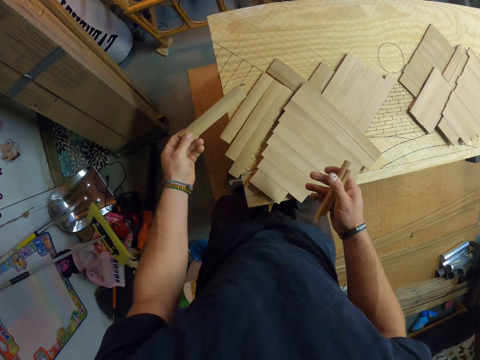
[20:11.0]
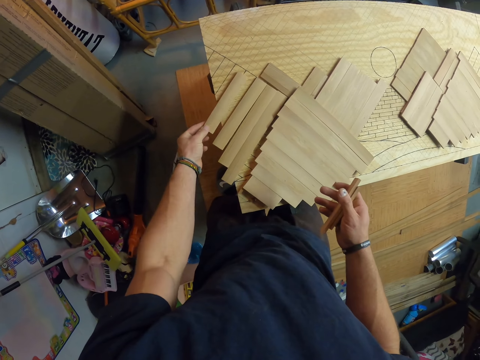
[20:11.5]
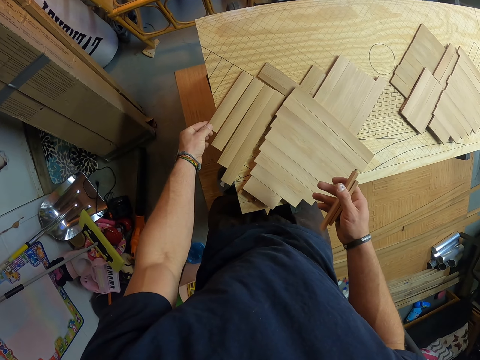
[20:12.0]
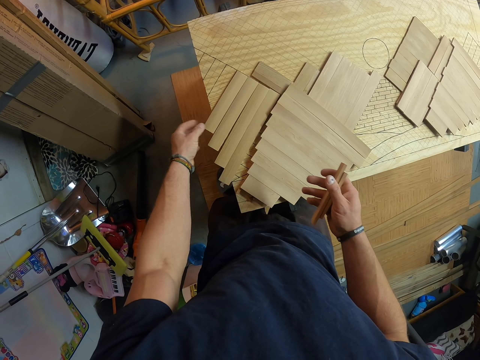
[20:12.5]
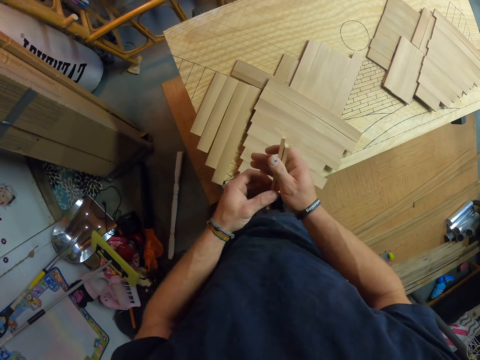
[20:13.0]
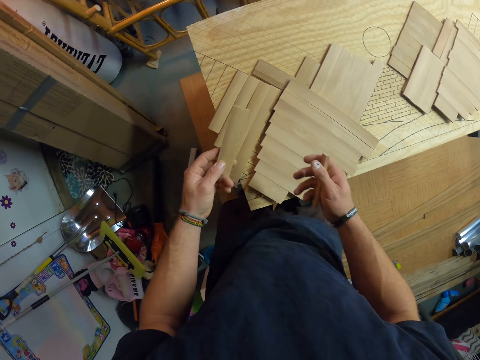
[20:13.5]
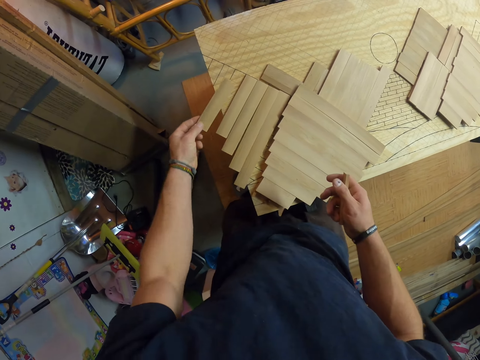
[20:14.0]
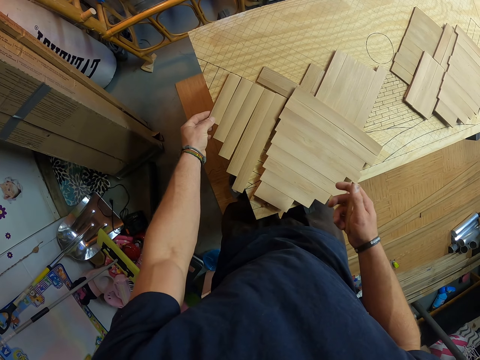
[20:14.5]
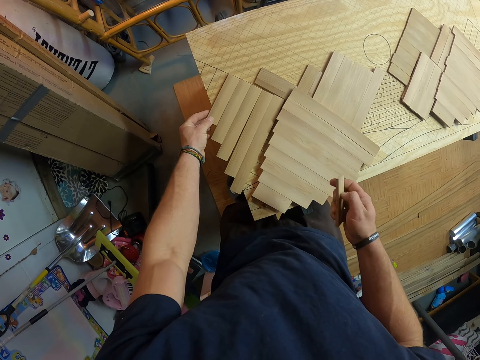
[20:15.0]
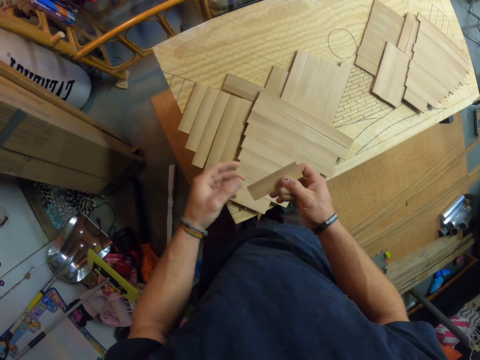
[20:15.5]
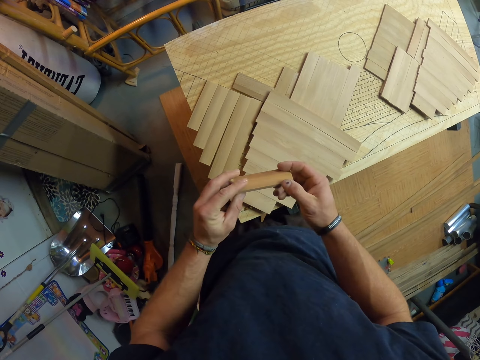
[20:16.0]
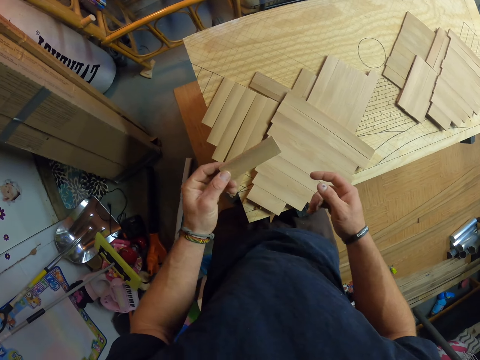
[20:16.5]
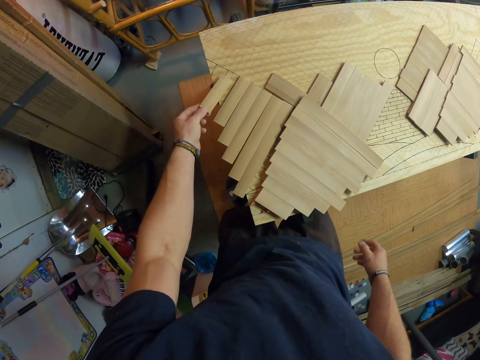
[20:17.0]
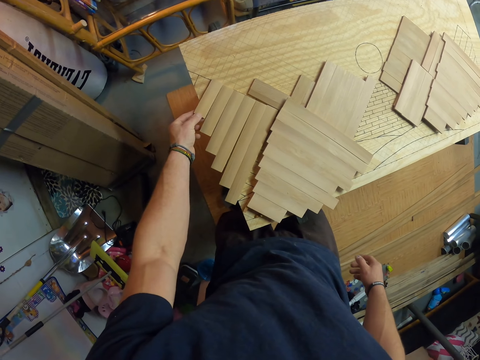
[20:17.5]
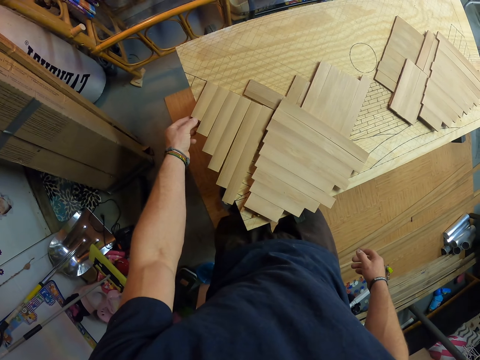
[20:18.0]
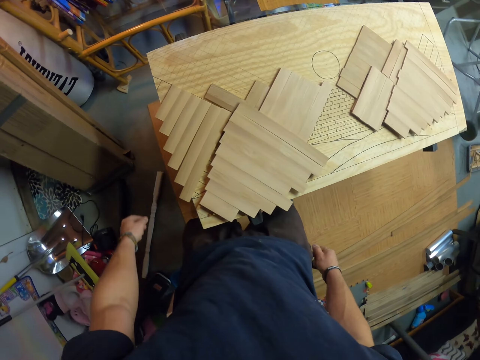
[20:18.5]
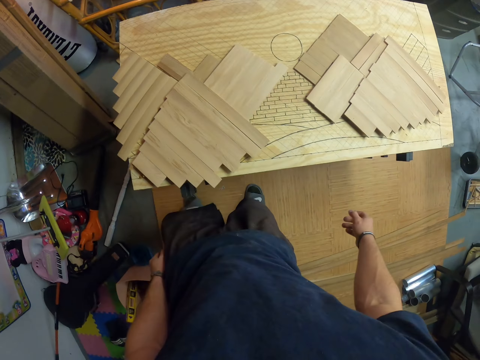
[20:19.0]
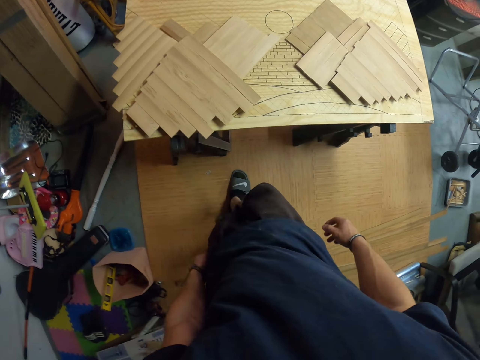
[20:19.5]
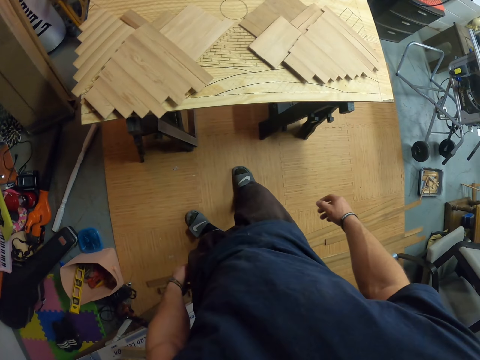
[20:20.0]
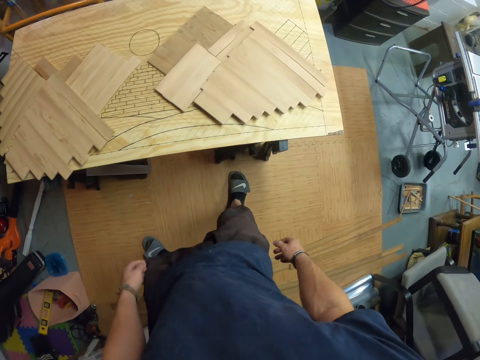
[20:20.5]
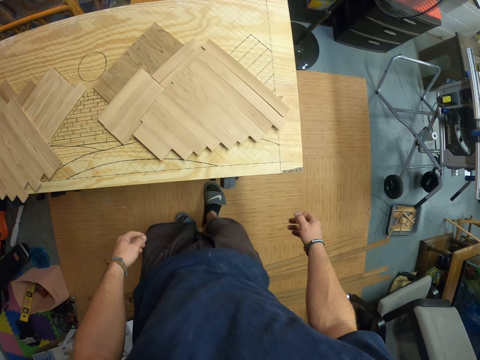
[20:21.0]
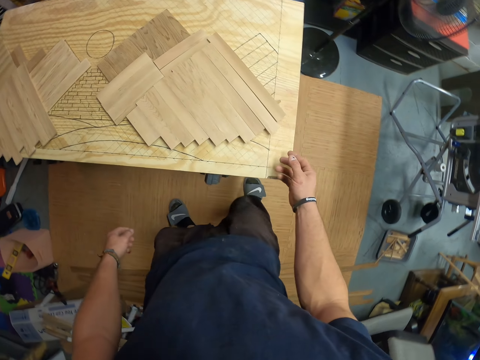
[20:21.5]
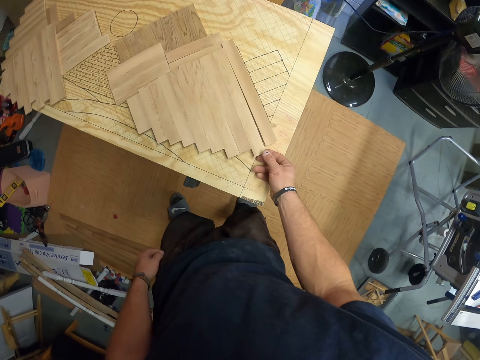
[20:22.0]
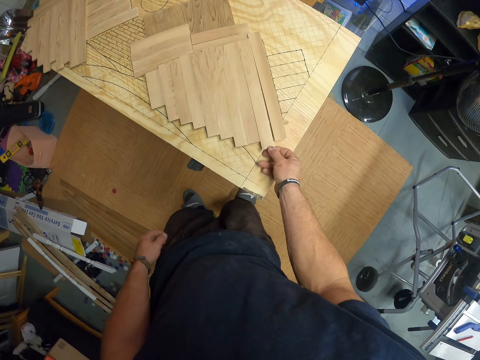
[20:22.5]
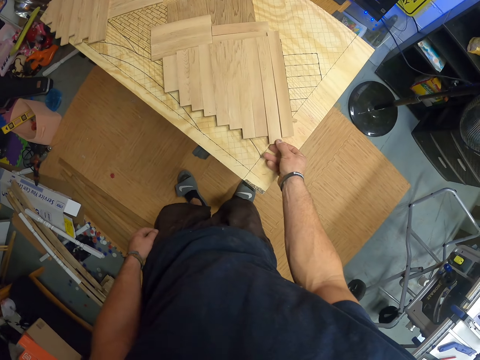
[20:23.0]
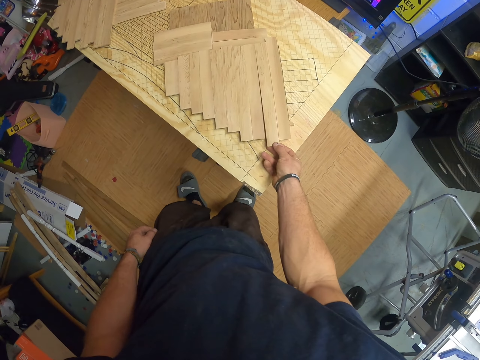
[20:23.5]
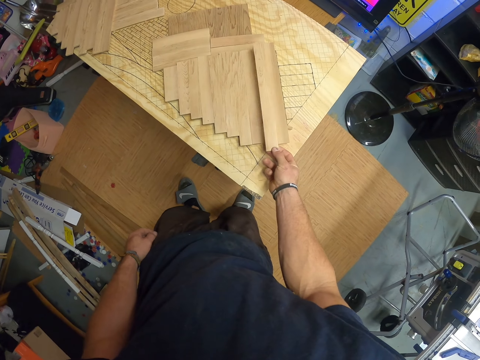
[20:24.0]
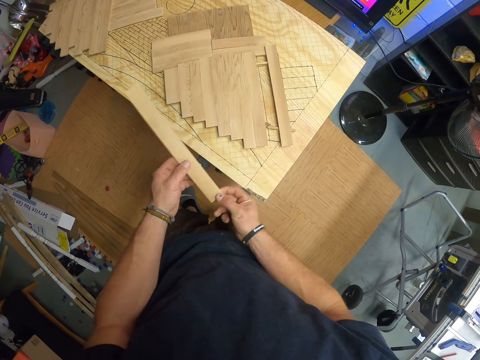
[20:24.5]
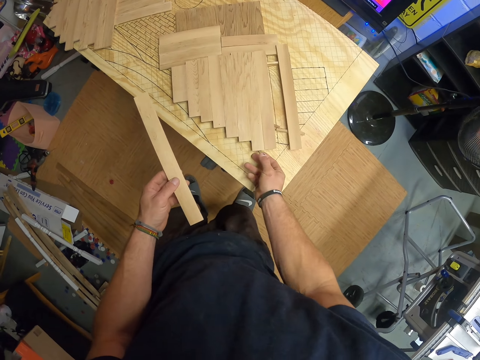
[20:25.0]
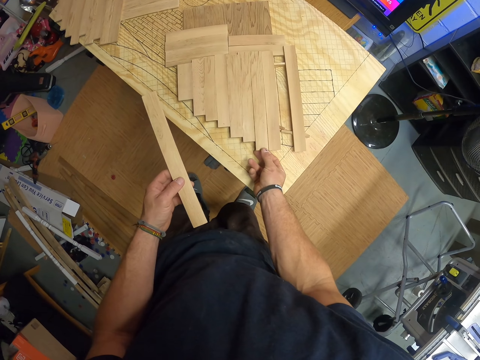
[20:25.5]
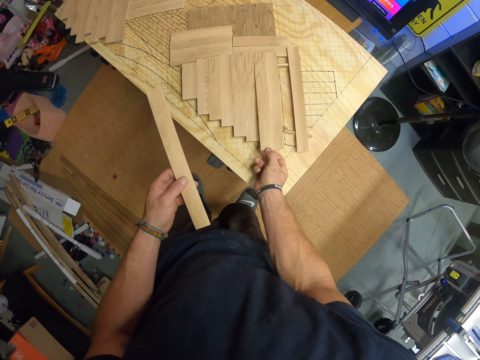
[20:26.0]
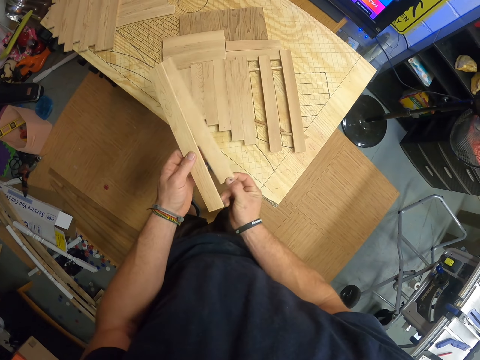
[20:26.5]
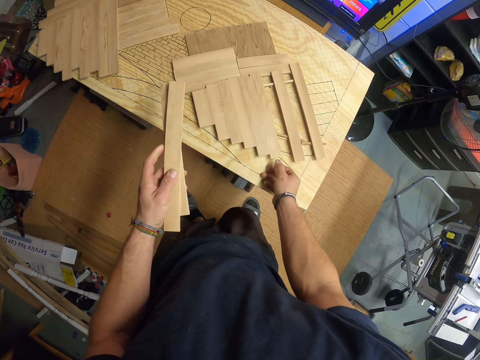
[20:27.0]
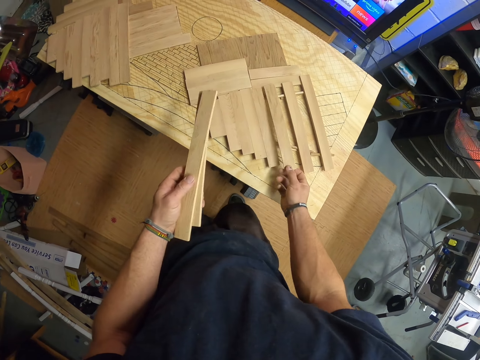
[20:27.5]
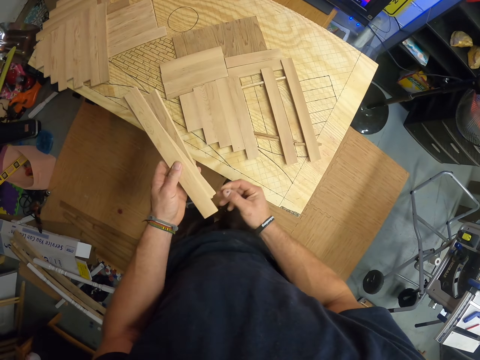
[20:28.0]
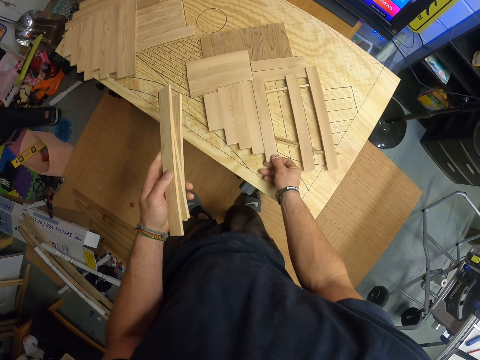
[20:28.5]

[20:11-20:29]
The camera wearer places the piece of wood in his left hand on the table. He removes a piece of wood from the pieces of wood in his right hand. He places the piece of wood in his left hand on the table. He passes a piece of wood from his left hand to his right hand. He places the piece of wood in his left hand on the table. He moves to the right side. He removes pieces of wood from a pattern on the table with his right hand. He passes the pieces of wood from his left hand to his right hand.

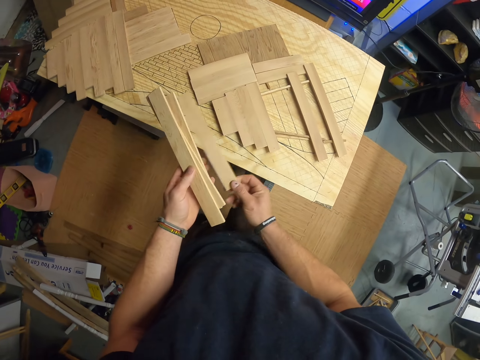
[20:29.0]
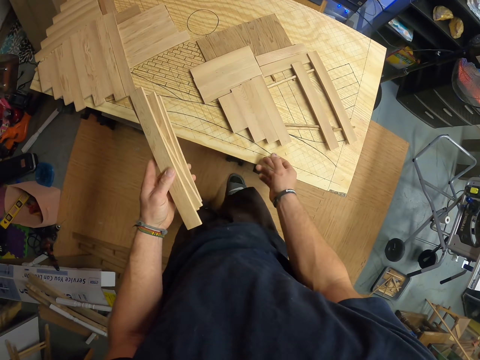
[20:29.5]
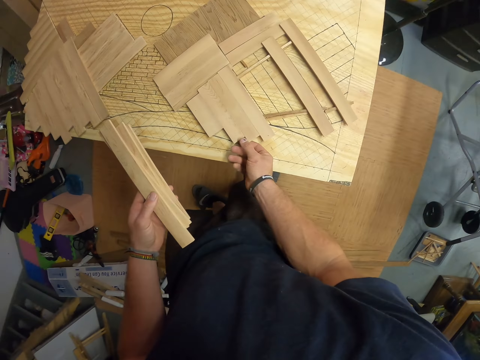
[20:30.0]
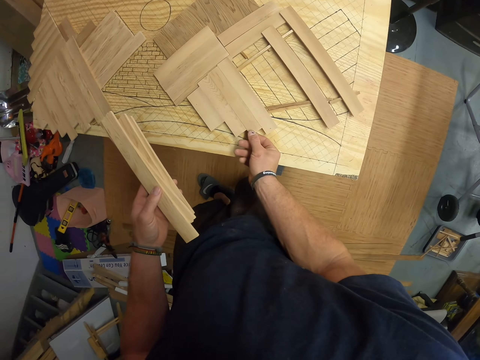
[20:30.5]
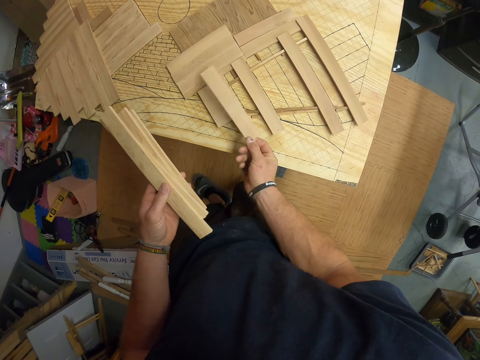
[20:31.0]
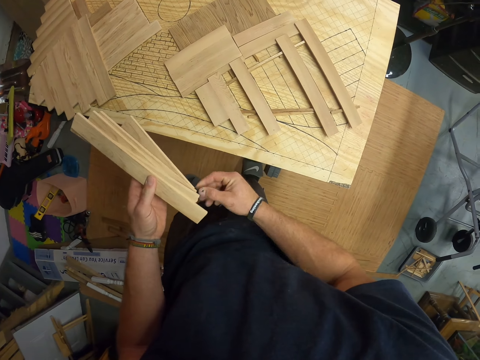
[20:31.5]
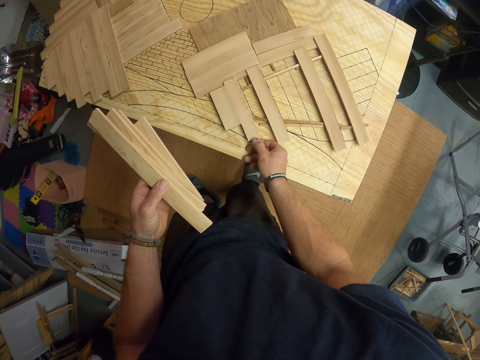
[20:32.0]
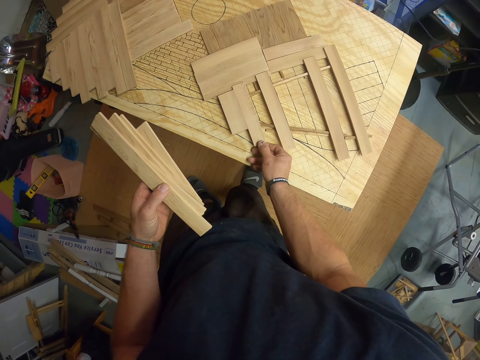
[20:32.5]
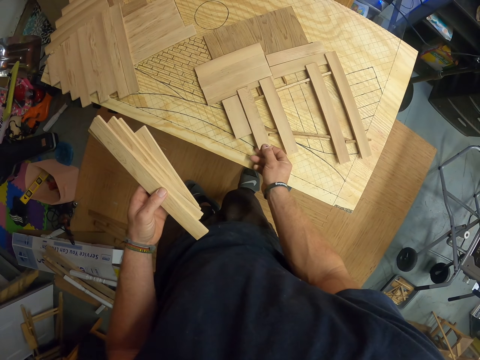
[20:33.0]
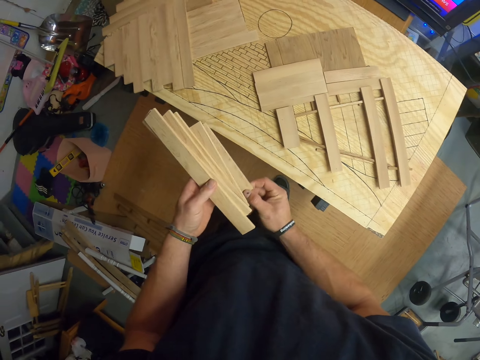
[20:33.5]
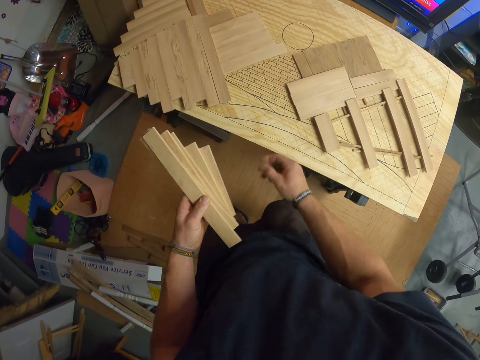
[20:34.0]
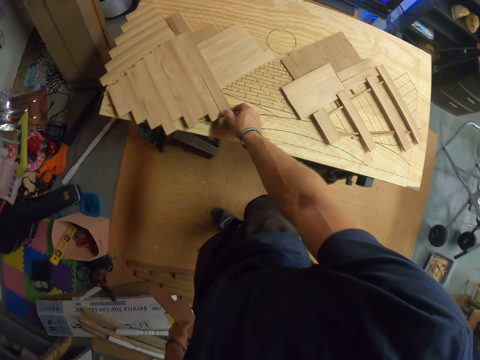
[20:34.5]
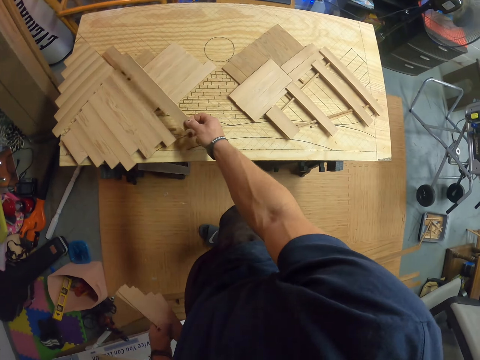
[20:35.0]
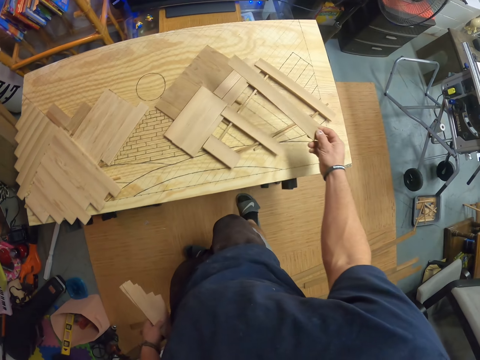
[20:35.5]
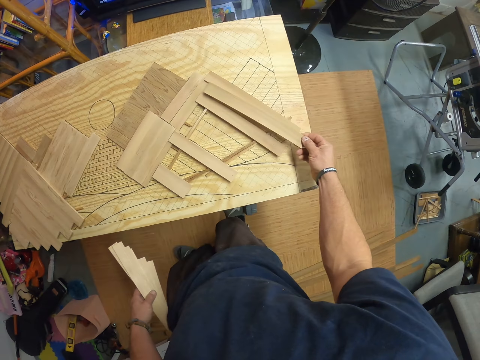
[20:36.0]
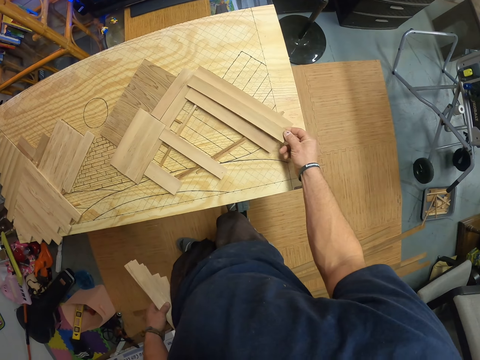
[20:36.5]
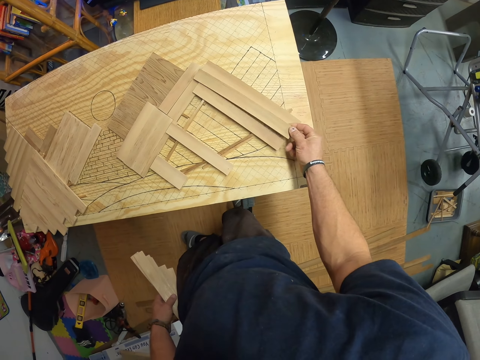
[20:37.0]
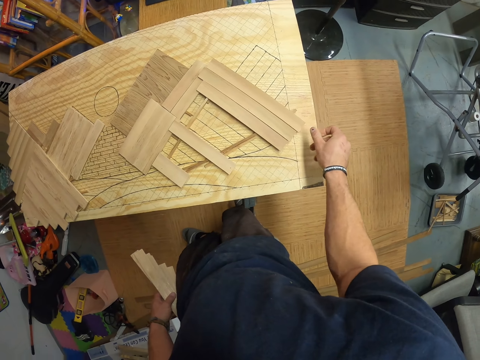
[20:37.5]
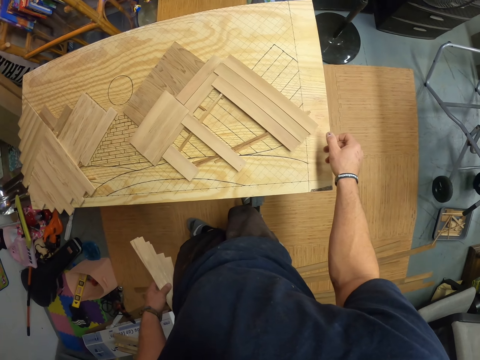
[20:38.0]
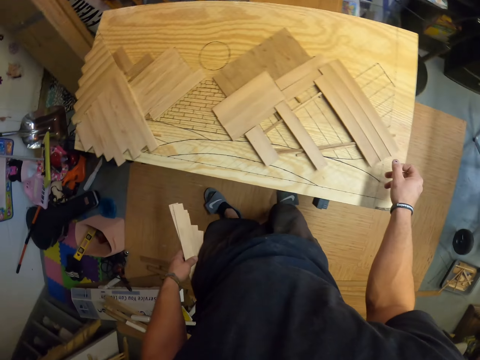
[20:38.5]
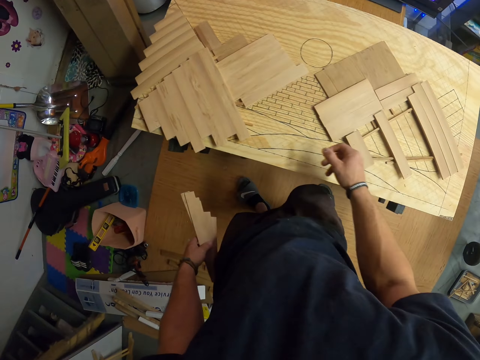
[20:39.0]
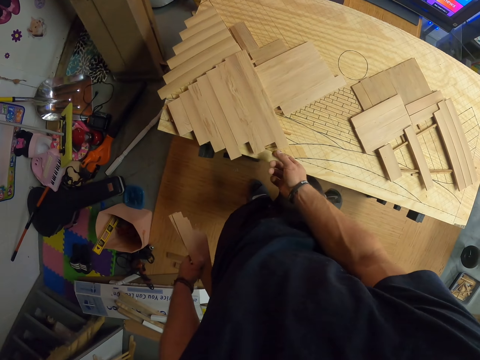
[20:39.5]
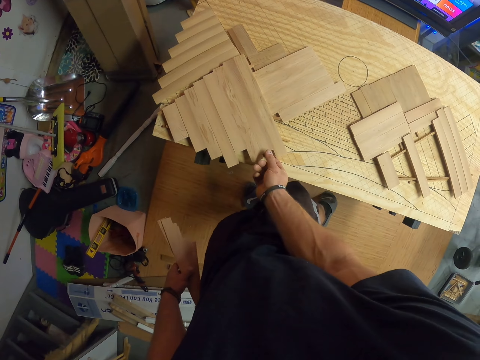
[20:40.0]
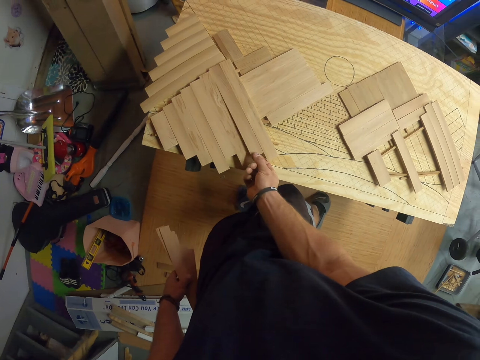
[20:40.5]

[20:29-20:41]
The camera wearer removes pieces of wood from a pattern on the table with his right hand. He fits the pieces of wood in his right hand on the pattern on the table.
